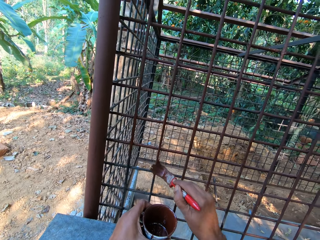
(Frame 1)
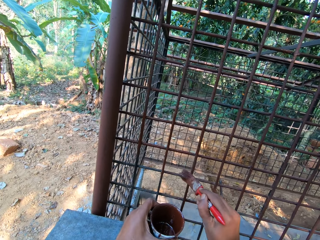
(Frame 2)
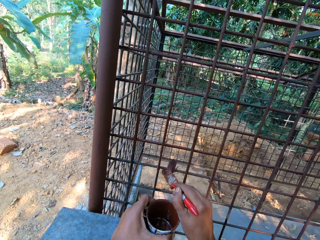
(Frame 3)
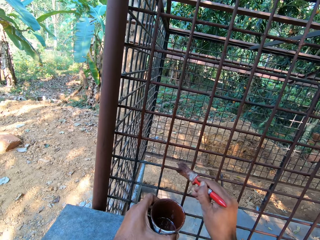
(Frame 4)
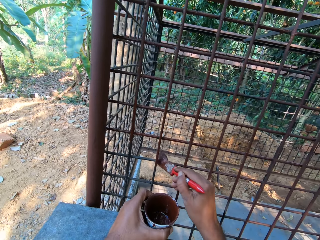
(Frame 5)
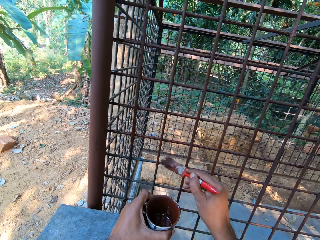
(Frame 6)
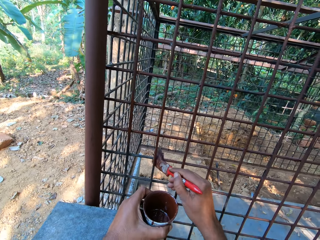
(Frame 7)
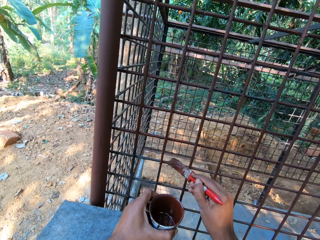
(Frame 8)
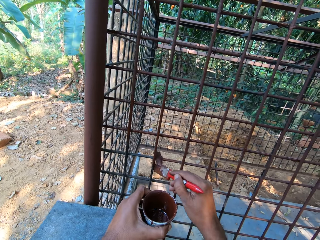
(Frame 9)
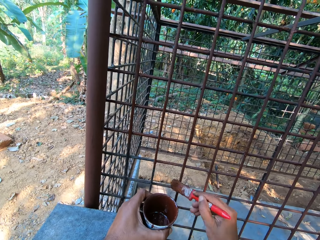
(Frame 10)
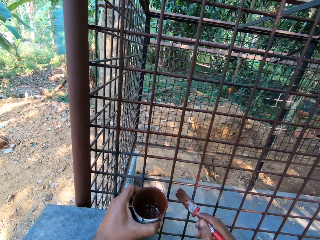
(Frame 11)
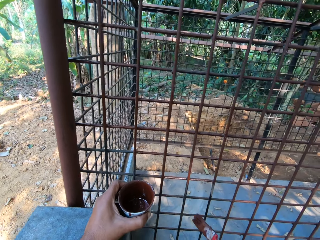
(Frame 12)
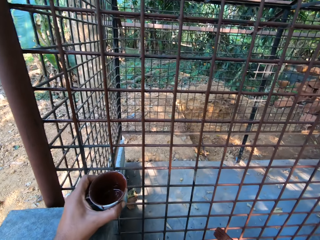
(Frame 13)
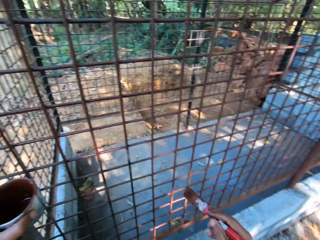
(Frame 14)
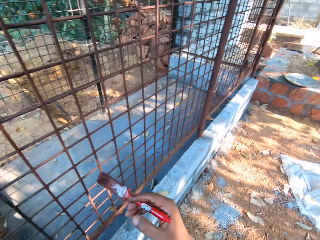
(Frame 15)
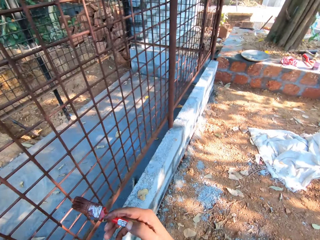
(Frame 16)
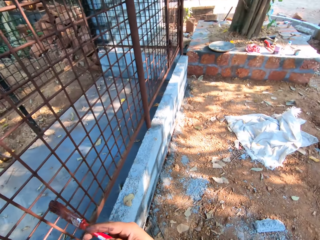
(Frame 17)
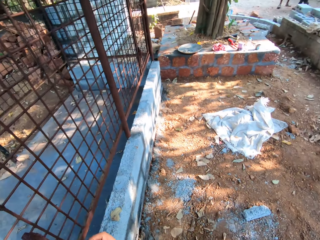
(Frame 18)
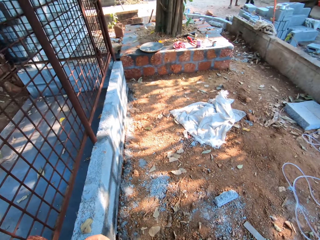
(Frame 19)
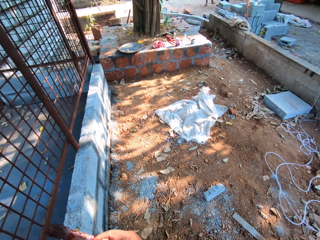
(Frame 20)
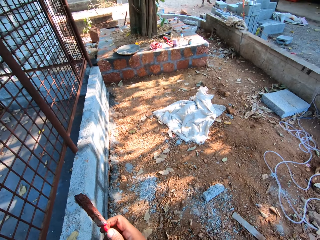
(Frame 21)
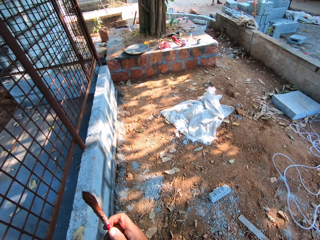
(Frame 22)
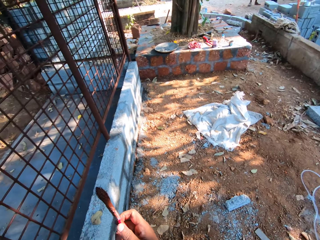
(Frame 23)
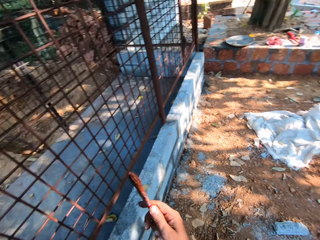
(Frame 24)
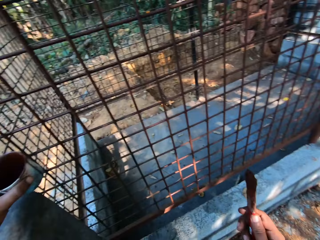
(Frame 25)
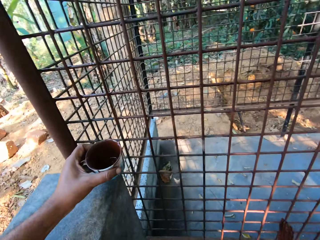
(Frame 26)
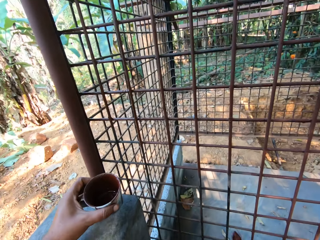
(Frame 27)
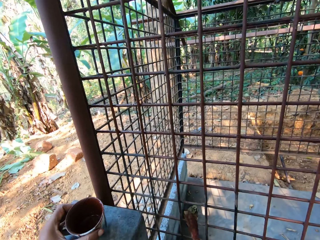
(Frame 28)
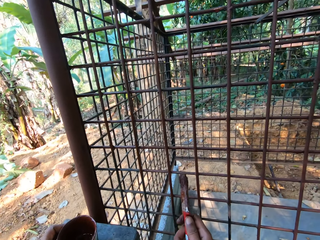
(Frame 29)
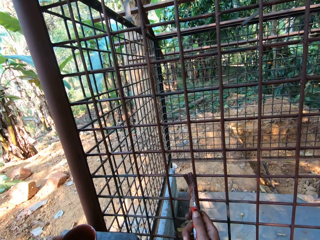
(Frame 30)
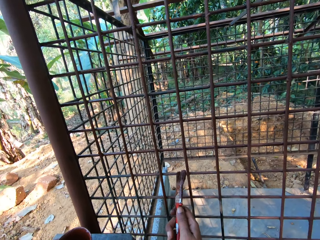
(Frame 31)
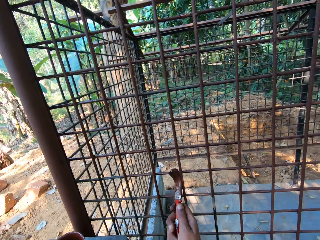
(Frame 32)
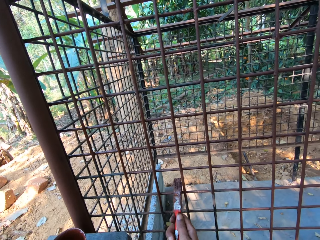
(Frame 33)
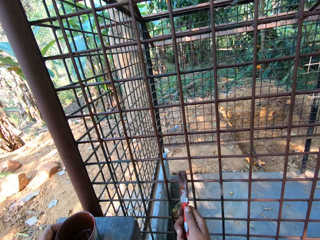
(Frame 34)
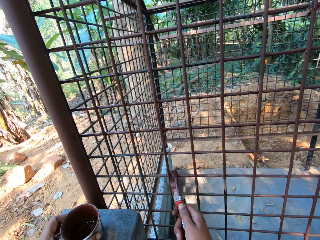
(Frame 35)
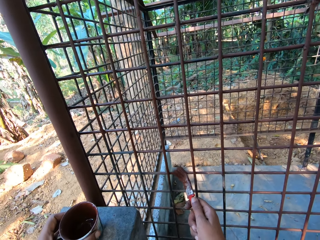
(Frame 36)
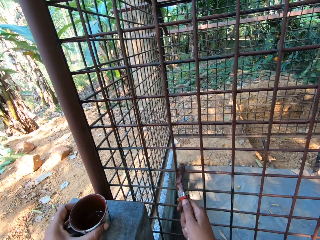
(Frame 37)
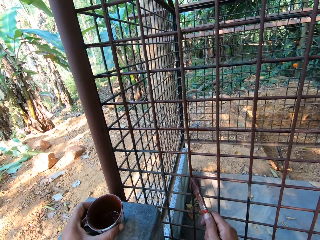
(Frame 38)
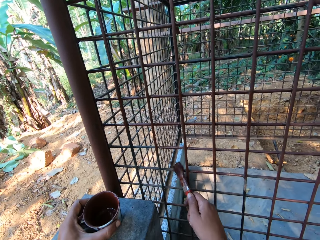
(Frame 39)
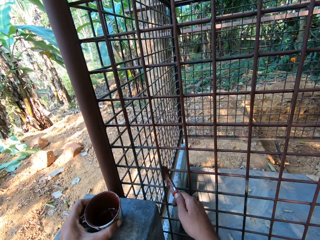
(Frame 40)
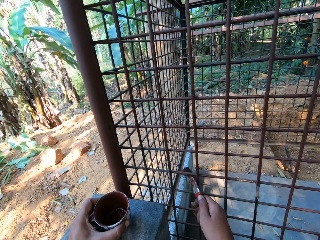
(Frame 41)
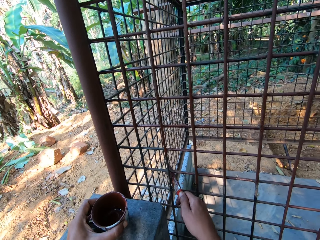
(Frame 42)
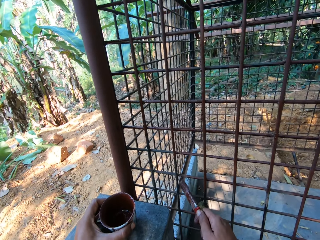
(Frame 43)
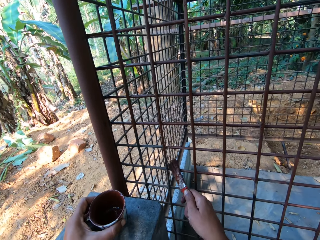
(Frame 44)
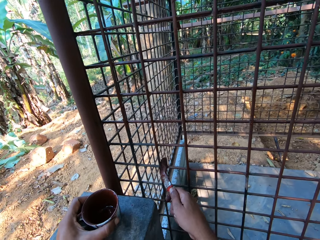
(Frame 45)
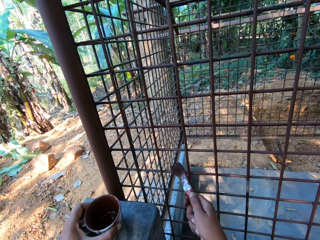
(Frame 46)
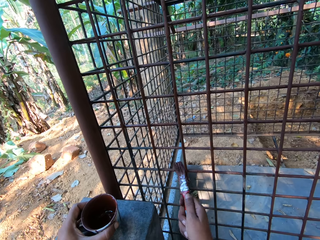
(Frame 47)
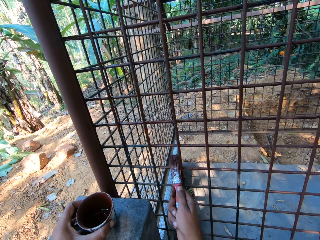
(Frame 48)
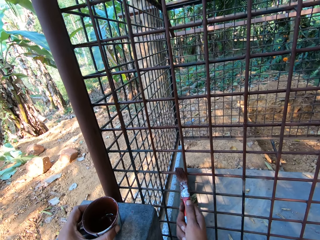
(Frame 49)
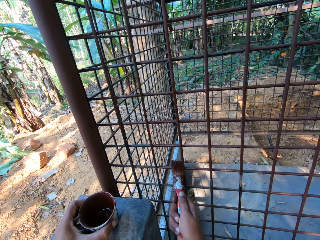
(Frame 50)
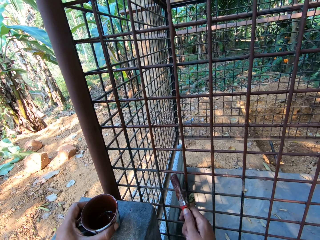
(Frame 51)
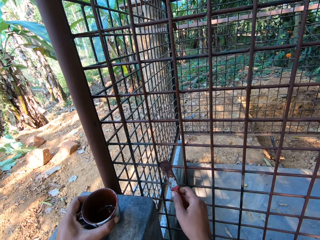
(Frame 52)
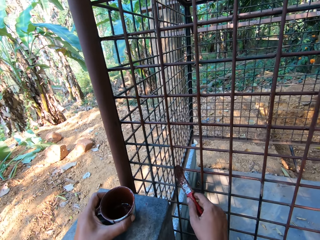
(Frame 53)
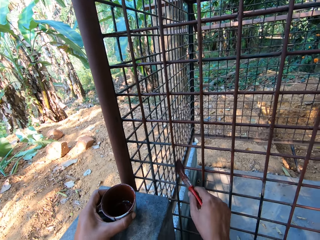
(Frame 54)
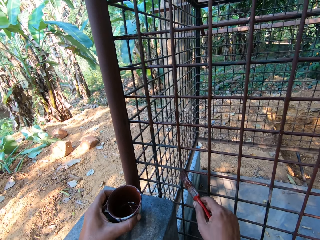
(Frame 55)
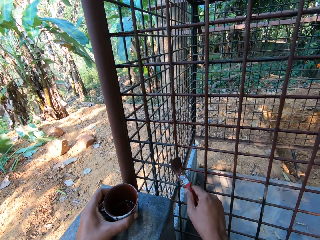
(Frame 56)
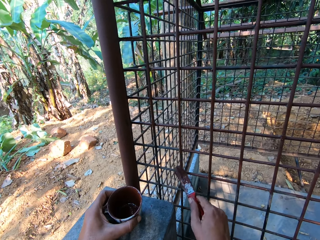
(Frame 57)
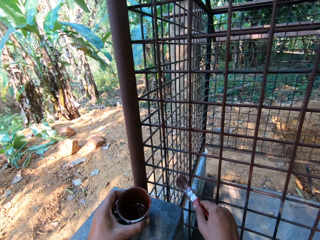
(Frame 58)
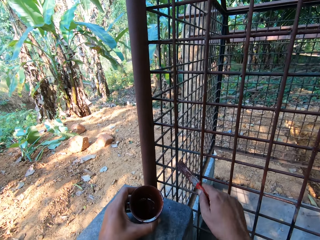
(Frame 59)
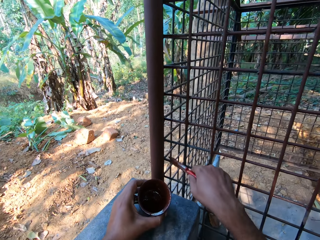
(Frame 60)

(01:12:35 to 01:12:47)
The camera wearer looks around a construction site. They paint a wire mesh with a paintbrush.

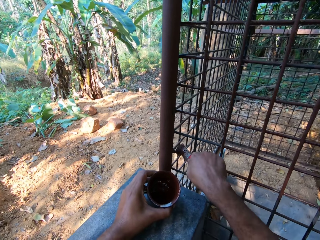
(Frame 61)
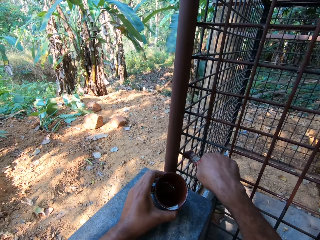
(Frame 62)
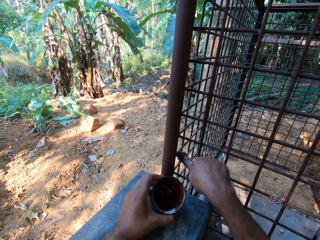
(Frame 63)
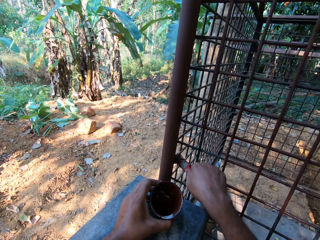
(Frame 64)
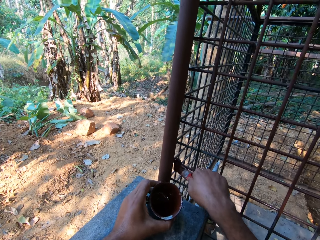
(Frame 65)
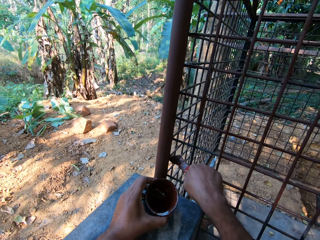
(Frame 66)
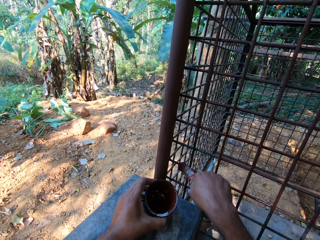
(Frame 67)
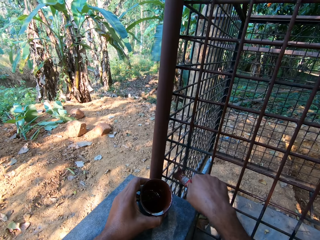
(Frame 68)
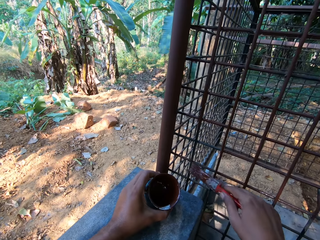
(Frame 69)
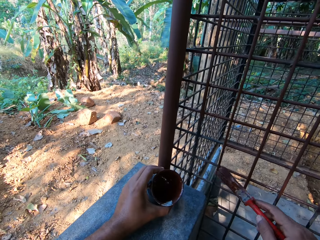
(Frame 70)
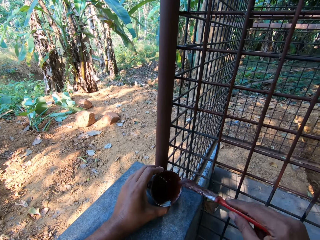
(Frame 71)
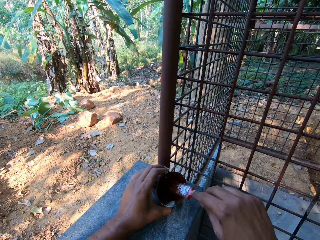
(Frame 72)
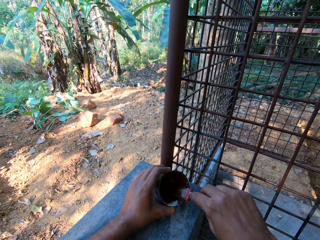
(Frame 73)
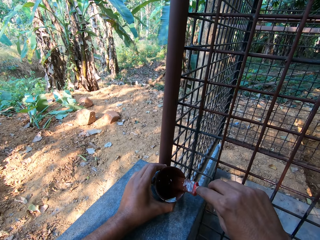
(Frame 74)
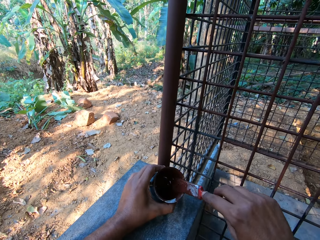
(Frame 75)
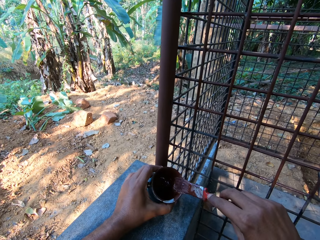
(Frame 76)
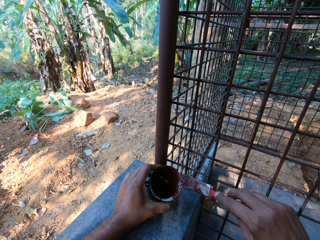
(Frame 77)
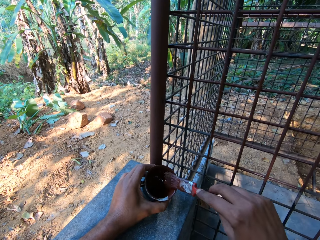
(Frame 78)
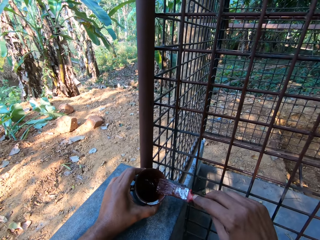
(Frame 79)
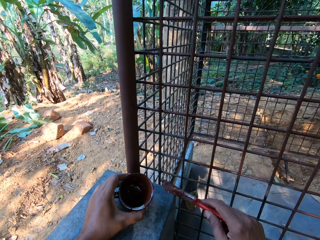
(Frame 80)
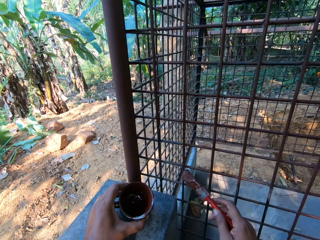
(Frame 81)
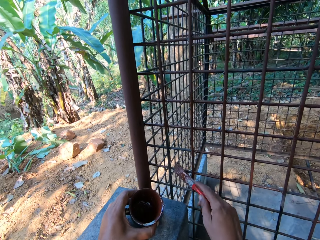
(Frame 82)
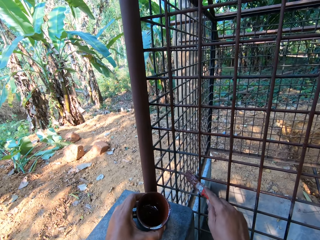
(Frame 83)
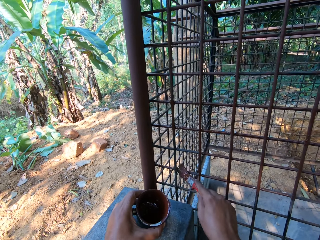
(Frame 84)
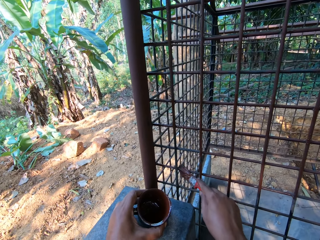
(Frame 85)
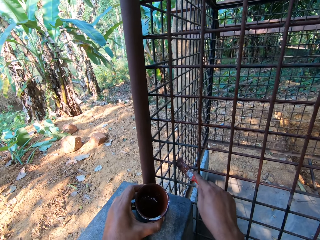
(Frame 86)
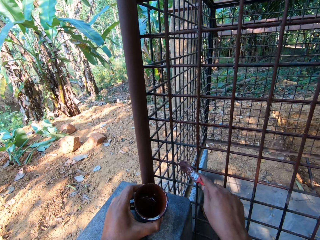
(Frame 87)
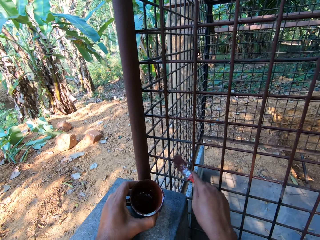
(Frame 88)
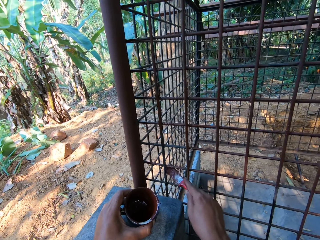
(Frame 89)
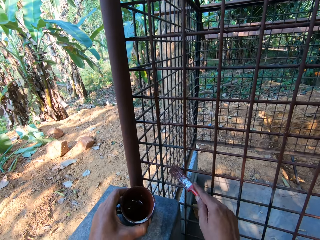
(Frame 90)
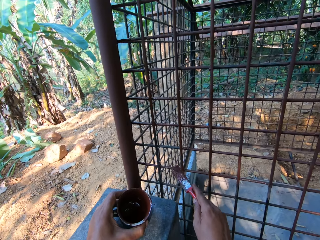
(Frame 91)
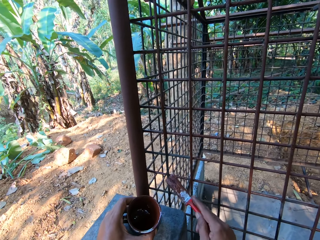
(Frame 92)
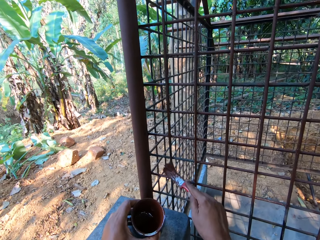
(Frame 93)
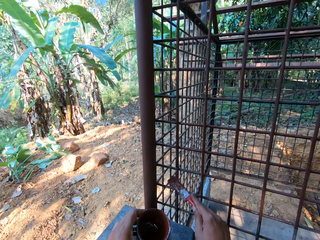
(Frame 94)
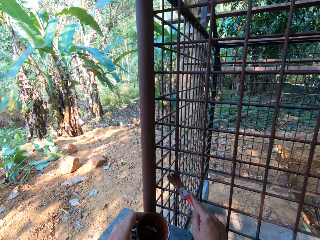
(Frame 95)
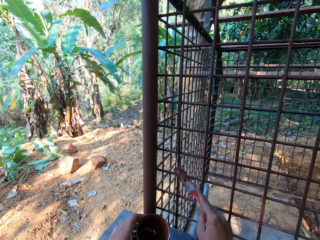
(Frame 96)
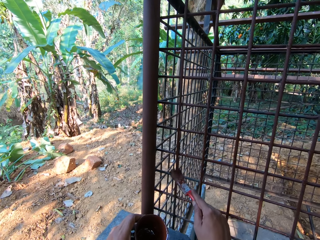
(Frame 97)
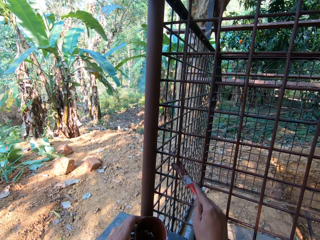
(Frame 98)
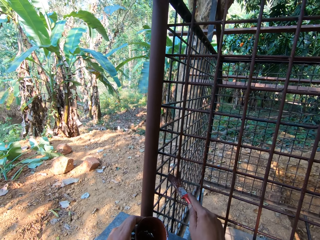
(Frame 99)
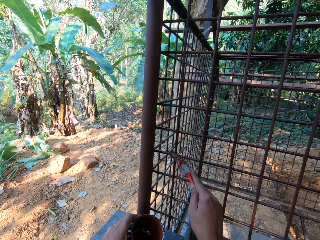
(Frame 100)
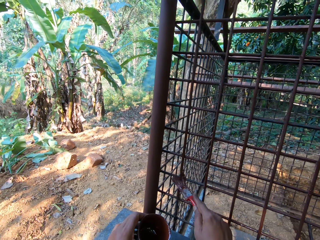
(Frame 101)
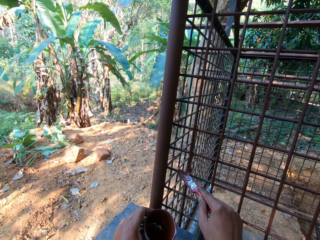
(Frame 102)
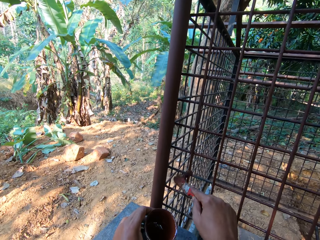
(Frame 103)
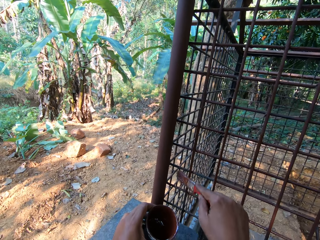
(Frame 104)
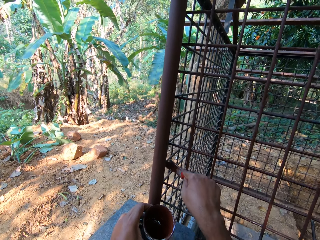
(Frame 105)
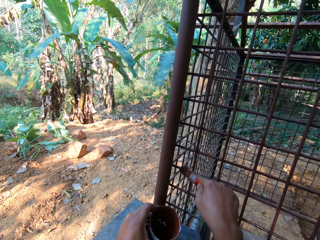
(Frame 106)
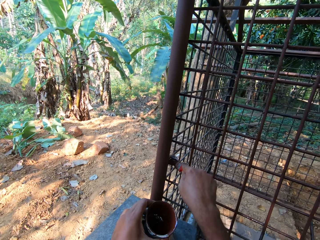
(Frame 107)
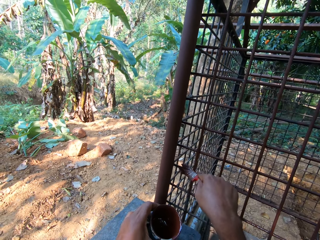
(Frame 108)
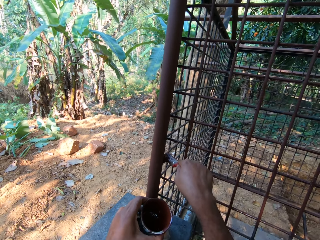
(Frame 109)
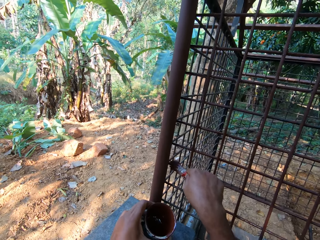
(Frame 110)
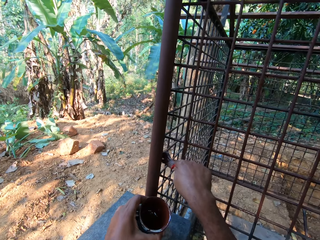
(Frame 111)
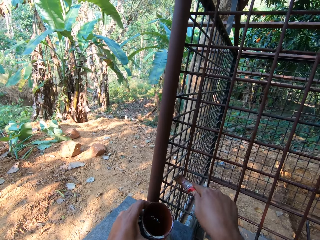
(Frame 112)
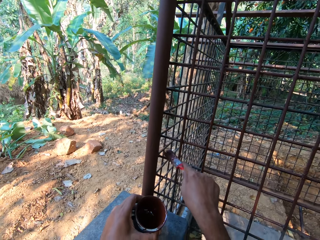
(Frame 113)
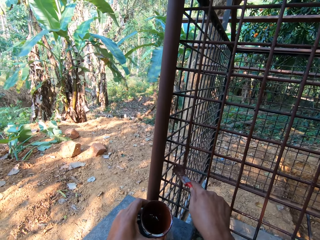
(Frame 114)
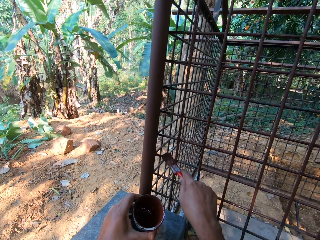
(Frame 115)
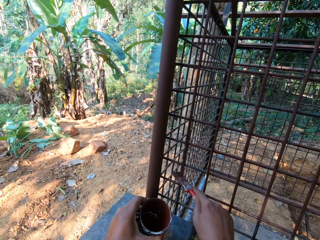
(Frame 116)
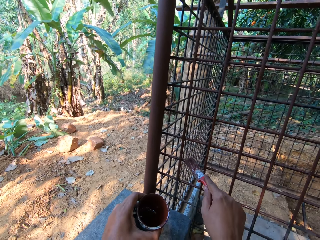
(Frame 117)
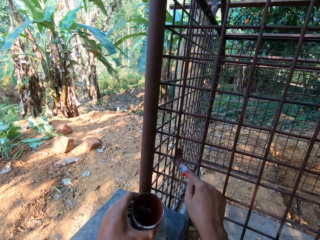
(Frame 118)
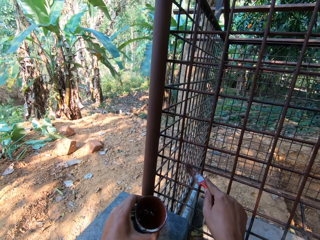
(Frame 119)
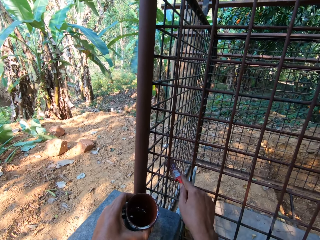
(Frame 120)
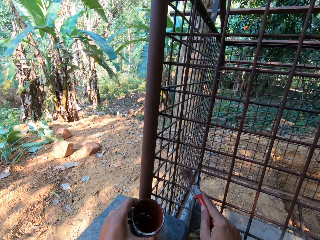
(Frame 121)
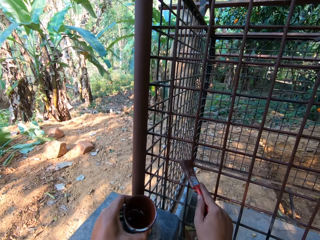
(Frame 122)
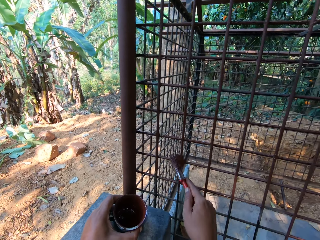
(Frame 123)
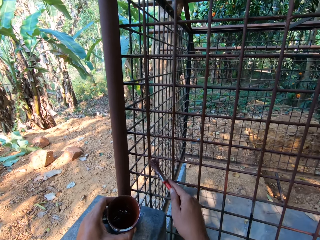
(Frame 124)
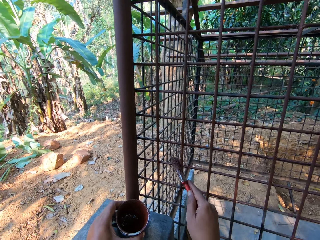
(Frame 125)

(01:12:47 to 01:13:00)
The camera wearer dips the paintbrush into the can in his left hand with his right hand. He paints the cage with the paintbrush in his right hand.
